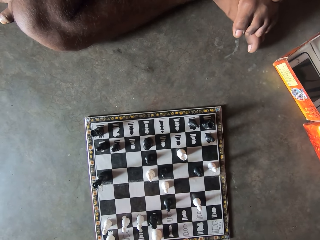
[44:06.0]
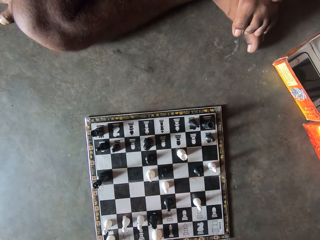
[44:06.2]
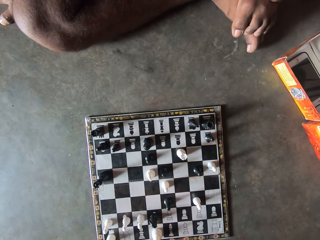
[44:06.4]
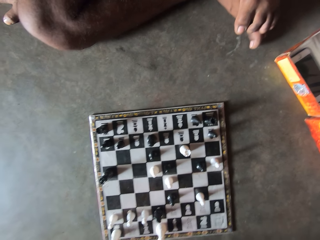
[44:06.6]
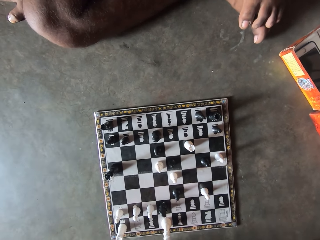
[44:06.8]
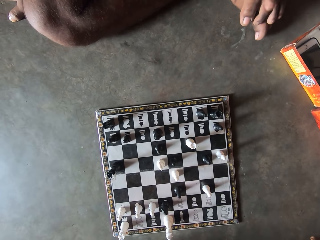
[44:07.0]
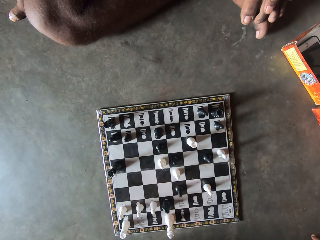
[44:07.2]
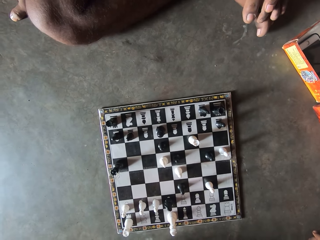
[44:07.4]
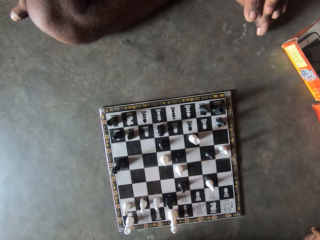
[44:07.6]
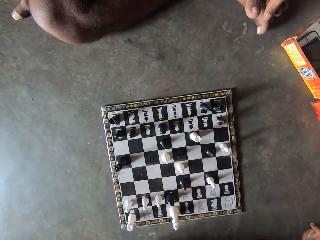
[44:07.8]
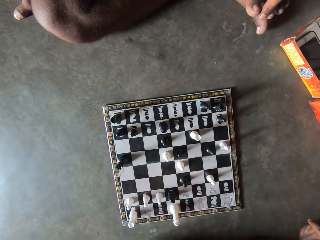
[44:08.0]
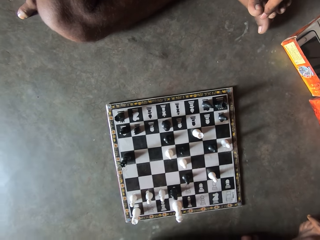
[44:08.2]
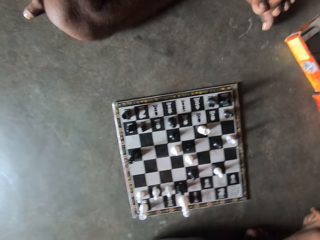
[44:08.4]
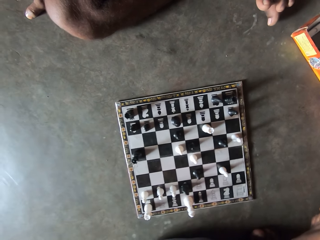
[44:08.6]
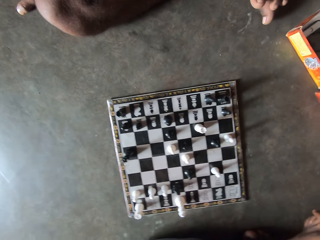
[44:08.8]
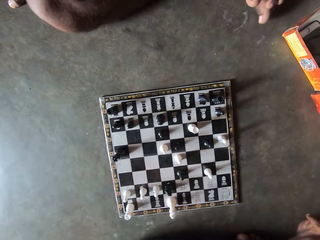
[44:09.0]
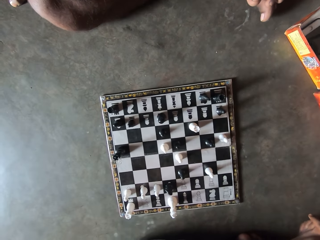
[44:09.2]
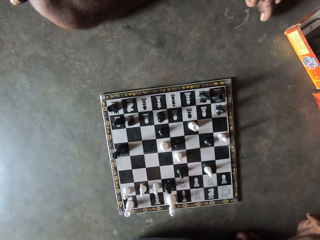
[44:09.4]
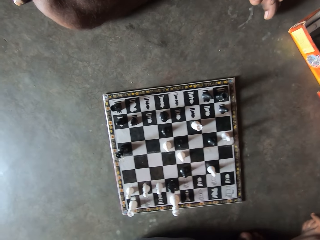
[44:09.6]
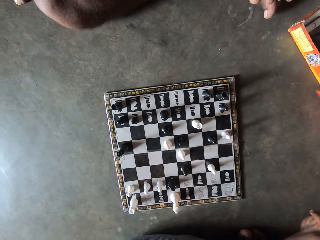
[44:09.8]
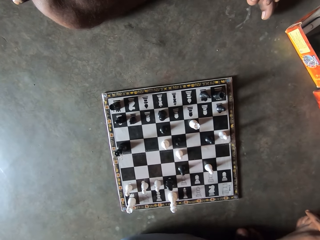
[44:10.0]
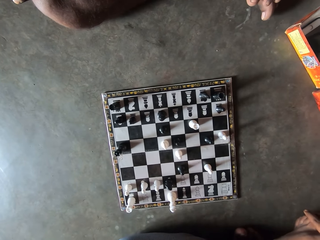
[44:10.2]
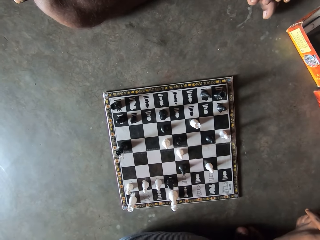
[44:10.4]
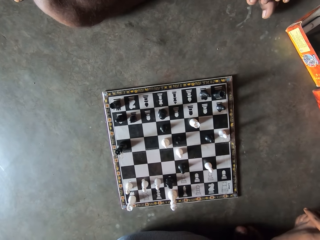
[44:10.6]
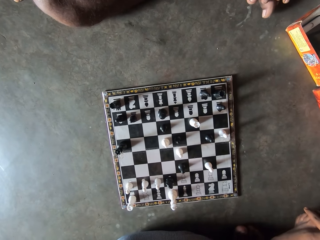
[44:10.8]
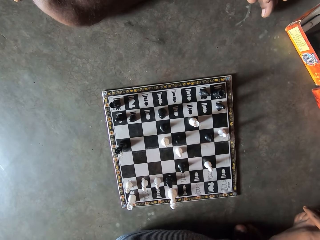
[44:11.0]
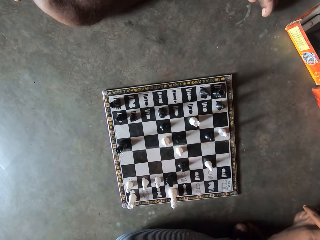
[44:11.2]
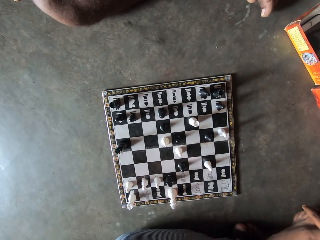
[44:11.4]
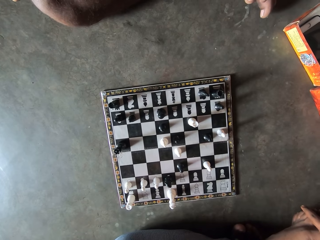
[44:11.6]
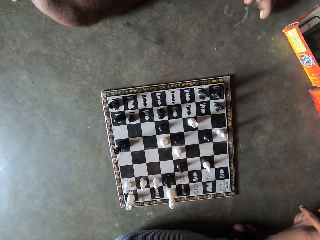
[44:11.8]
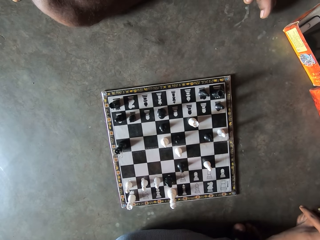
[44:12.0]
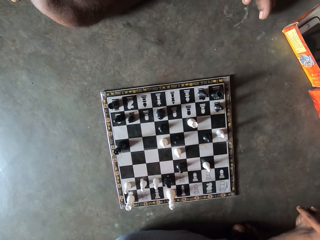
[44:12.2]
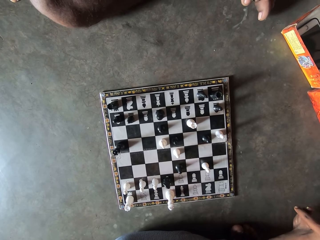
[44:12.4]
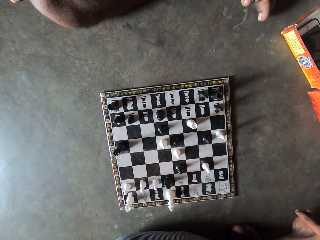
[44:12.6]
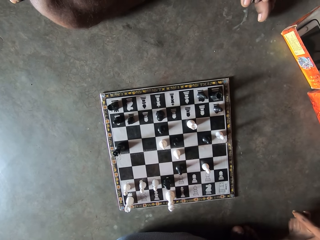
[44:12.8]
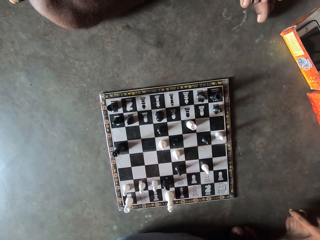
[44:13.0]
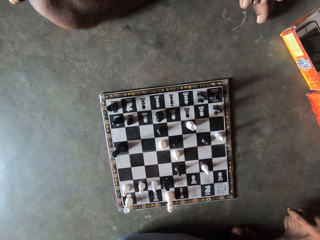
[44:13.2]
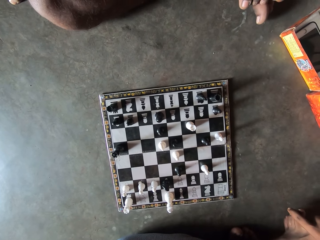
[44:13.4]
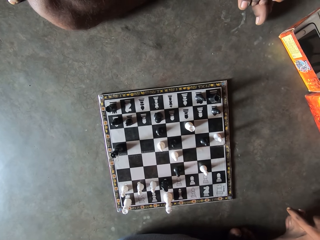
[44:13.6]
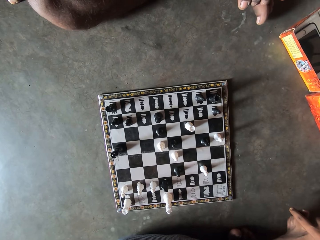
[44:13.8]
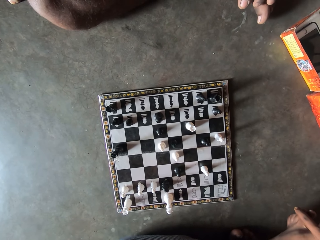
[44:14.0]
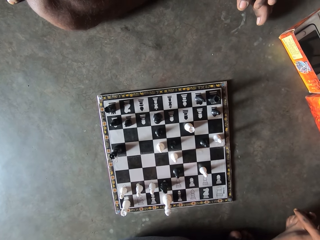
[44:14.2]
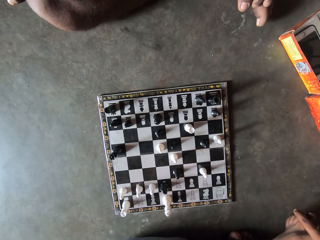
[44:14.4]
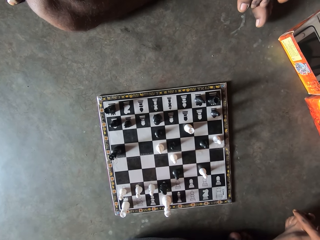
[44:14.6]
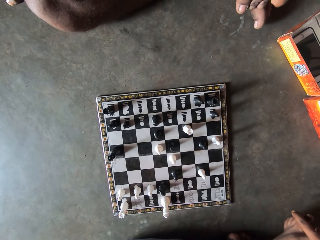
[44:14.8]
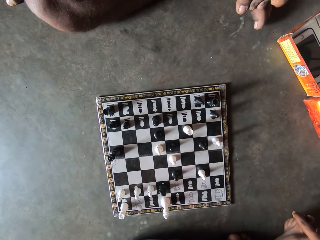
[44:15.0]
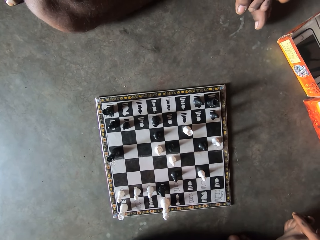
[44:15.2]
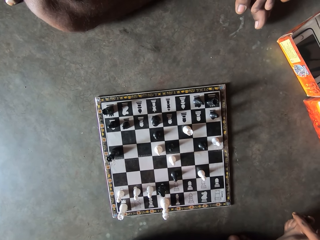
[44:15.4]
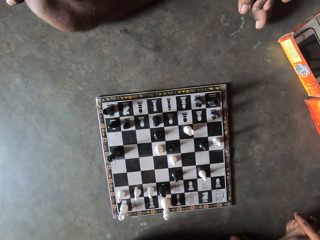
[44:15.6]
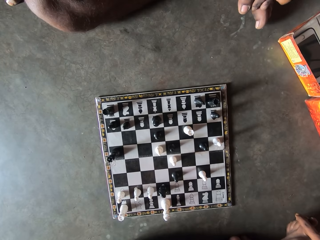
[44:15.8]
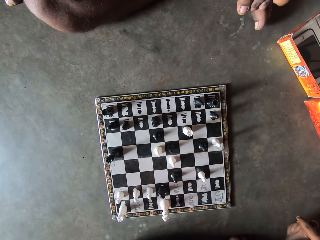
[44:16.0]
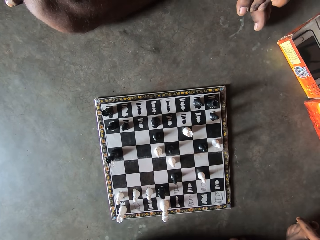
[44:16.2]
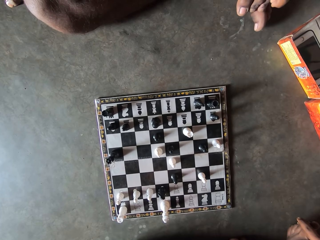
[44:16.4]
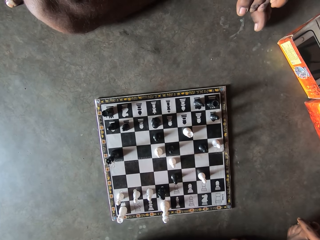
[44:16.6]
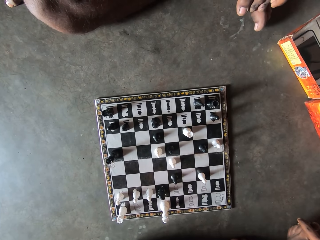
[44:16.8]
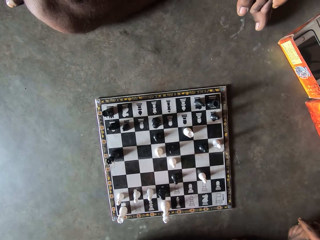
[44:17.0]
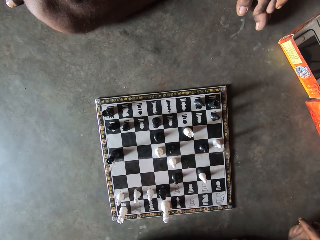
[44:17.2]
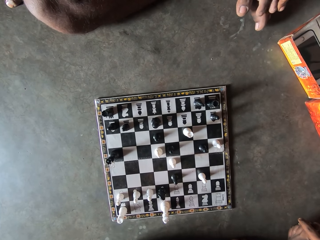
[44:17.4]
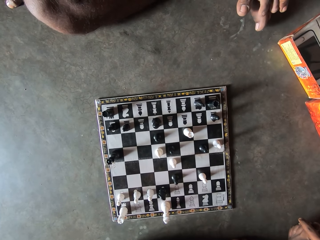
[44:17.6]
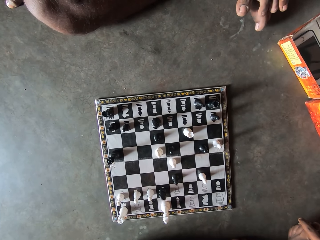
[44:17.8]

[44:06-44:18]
A man touches the toes.

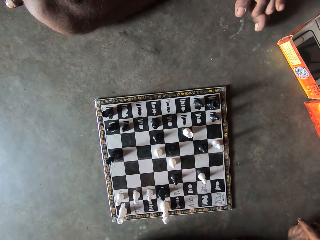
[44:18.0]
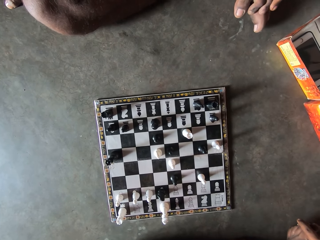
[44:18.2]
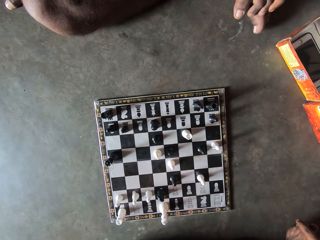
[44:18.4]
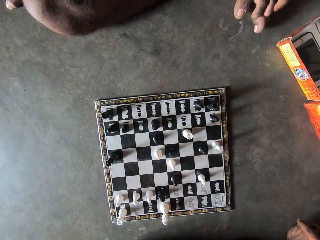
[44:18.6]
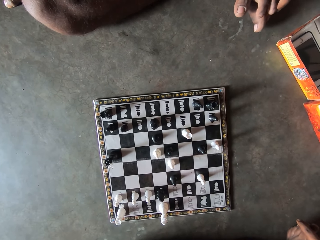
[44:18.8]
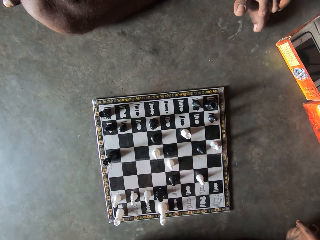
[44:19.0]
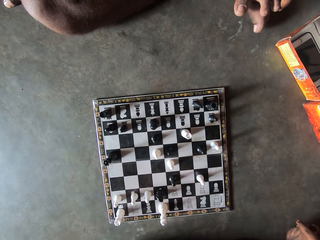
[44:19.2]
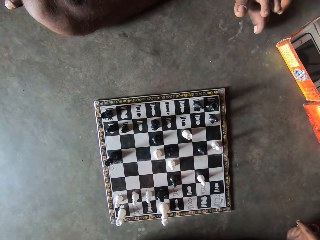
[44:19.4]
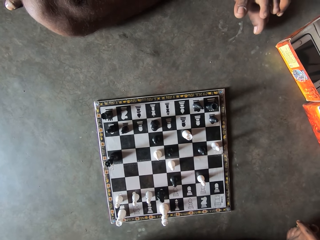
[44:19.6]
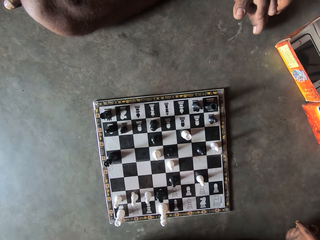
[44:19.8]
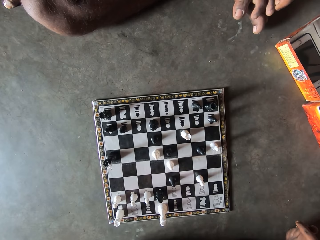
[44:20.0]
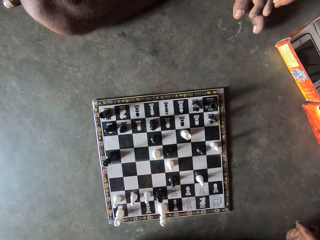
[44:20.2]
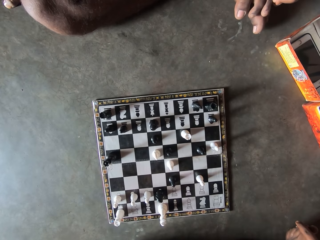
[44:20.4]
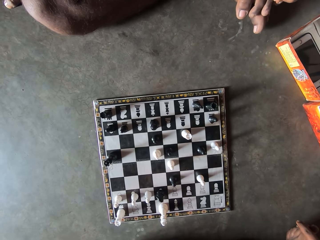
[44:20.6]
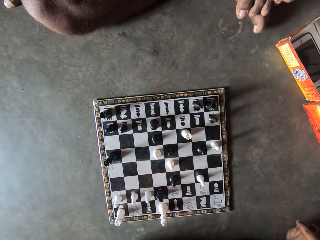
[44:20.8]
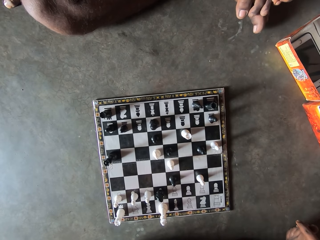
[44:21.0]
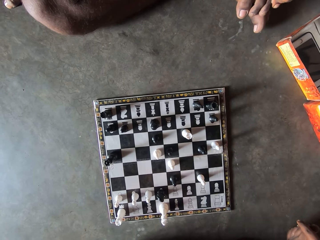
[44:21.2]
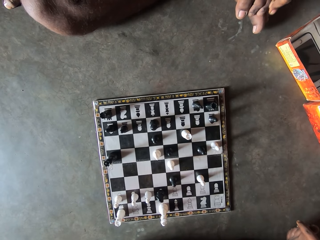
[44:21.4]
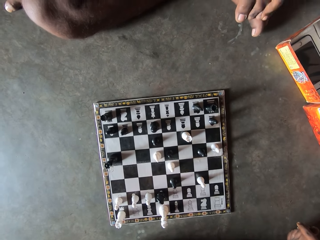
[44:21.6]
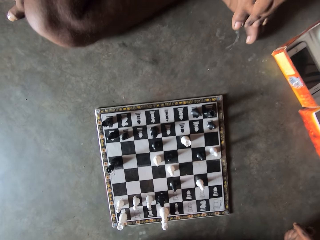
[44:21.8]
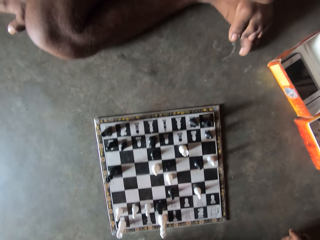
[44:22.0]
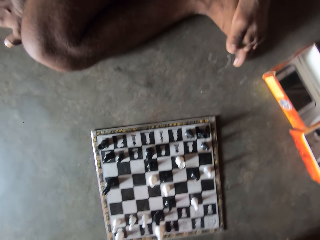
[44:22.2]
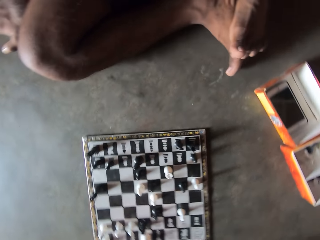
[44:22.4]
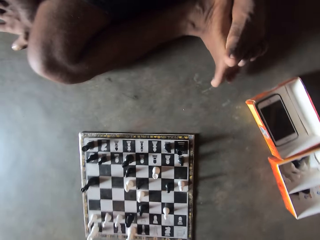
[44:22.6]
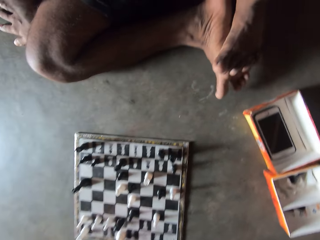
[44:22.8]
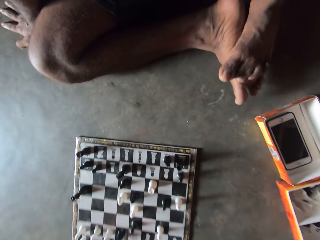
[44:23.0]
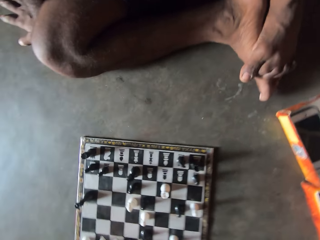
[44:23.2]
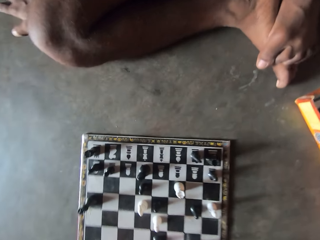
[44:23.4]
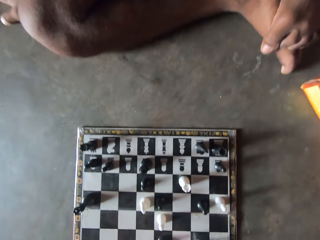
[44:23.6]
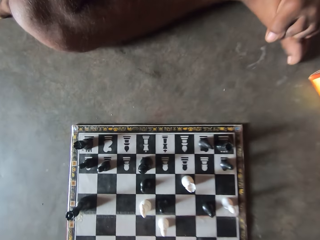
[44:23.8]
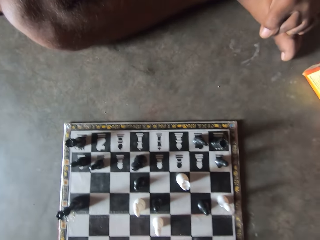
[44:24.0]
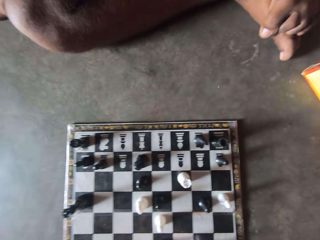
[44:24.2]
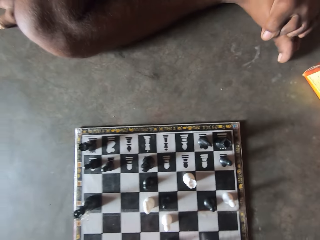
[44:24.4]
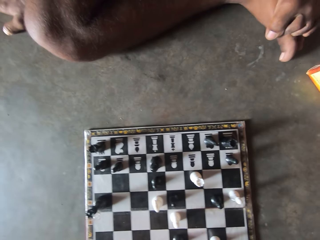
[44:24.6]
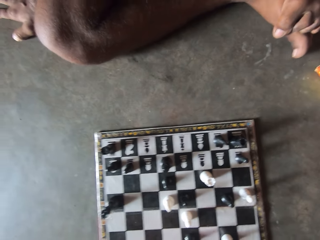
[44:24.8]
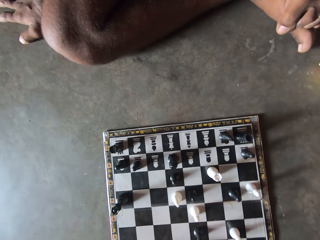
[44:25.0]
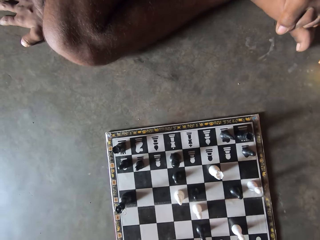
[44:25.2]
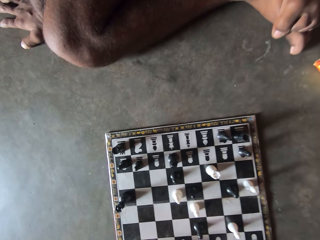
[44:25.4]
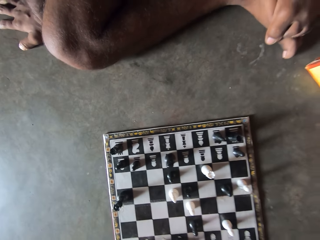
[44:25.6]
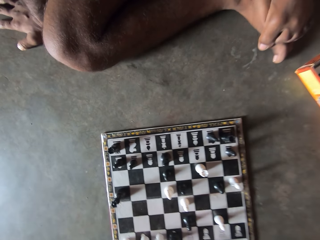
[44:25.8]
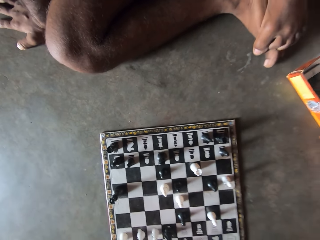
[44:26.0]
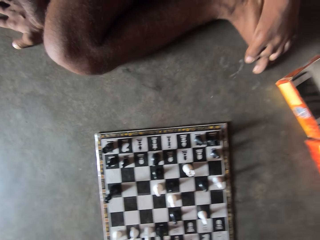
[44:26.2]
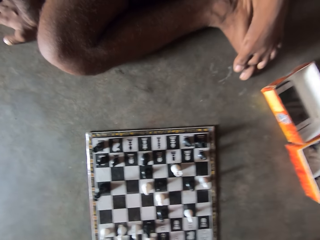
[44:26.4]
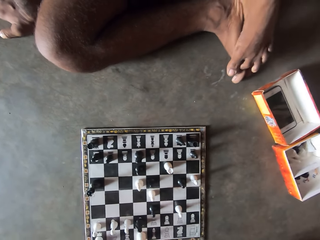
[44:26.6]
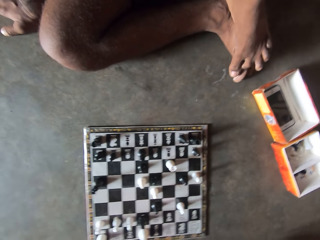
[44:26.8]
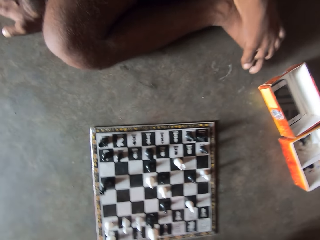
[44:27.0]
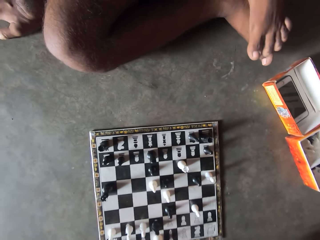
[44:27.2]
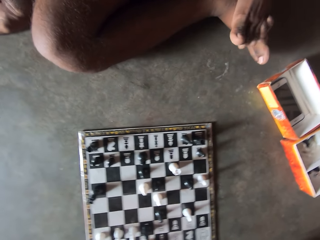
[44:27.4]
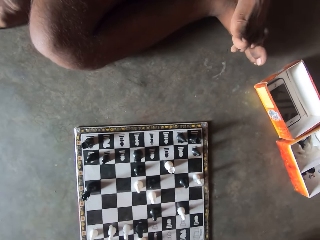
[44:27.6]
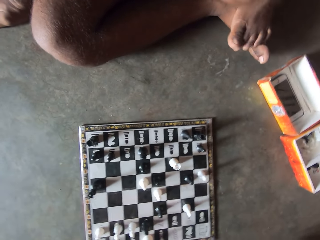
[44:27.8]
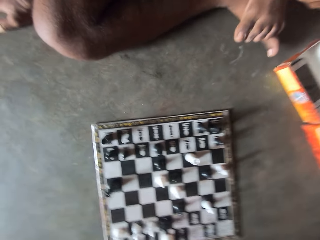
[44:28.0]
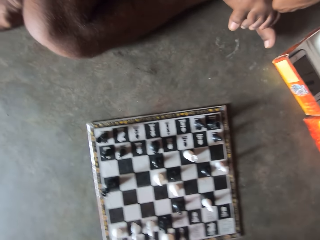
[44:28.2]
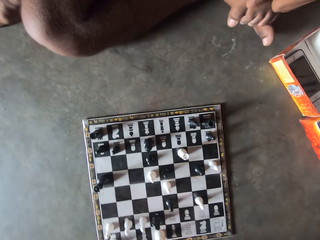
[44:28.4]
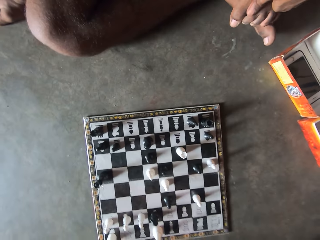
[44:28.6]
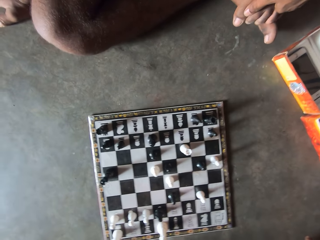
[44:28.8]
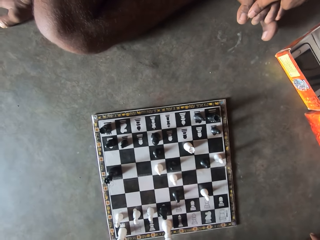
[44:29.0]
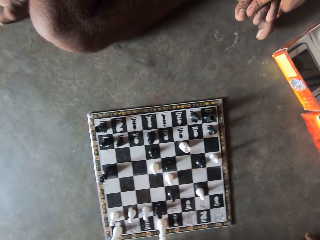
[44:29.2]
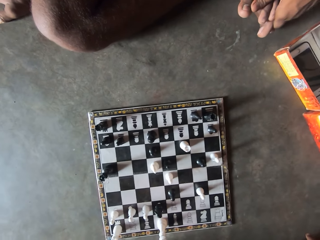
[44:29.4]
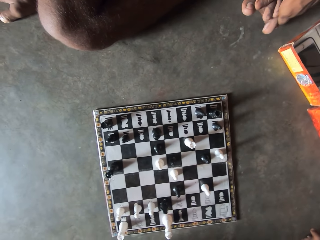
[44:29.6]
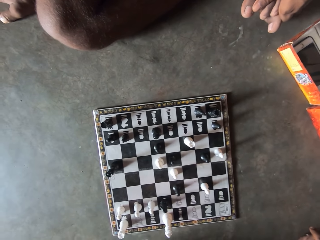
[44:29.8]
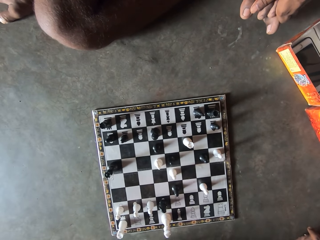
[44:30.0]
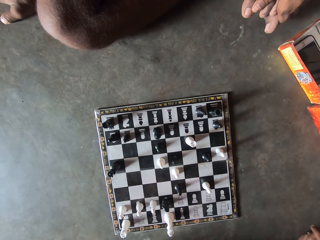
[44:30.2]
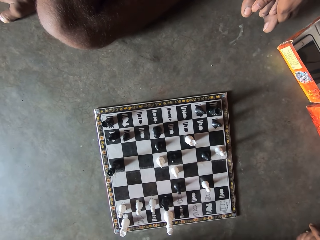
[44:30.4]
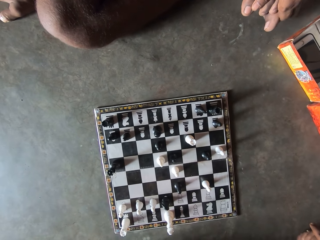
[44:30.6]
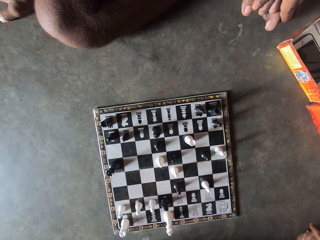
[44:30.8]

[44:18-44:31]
A man moves a hand. The man touches the toes.
